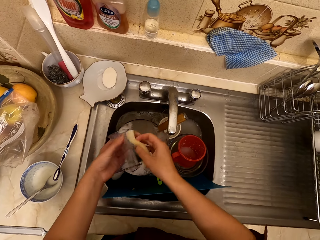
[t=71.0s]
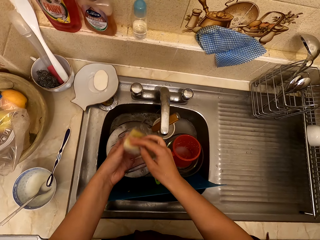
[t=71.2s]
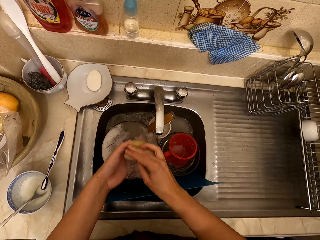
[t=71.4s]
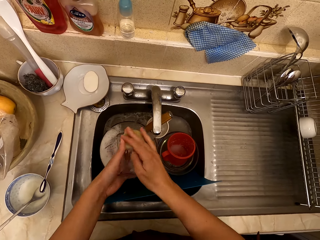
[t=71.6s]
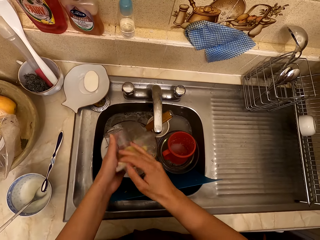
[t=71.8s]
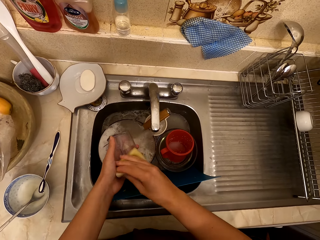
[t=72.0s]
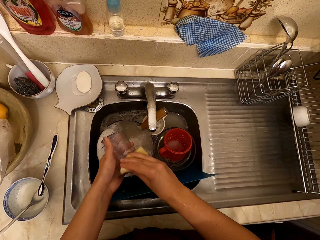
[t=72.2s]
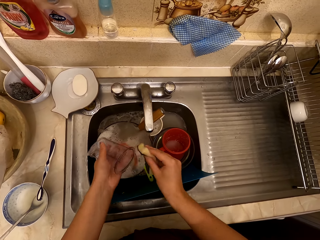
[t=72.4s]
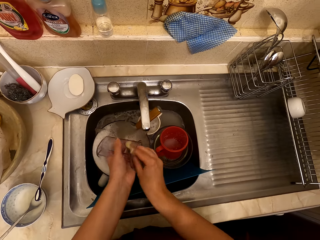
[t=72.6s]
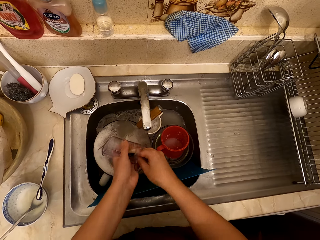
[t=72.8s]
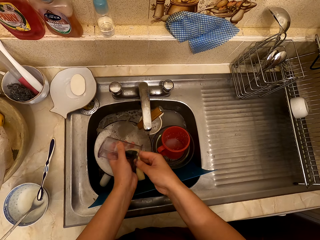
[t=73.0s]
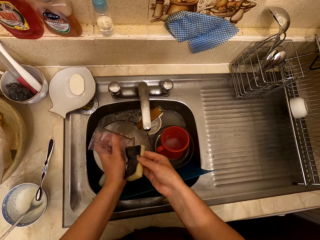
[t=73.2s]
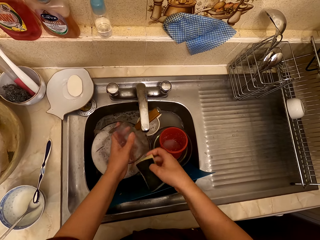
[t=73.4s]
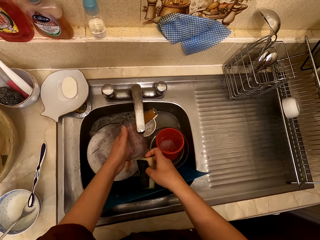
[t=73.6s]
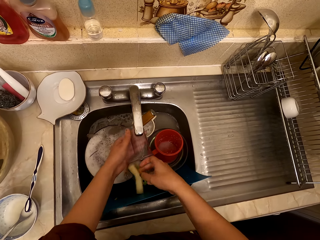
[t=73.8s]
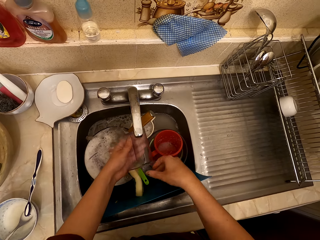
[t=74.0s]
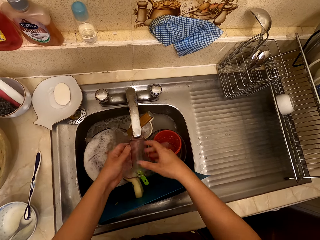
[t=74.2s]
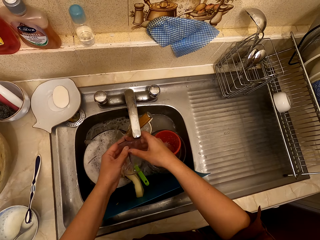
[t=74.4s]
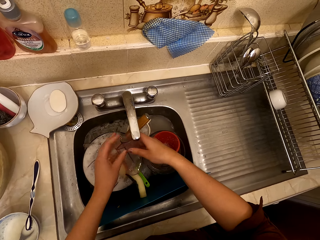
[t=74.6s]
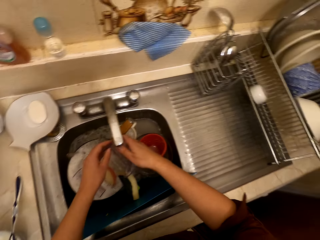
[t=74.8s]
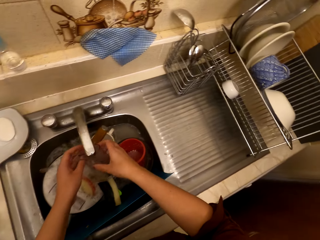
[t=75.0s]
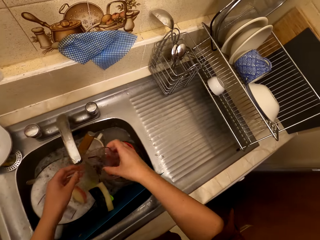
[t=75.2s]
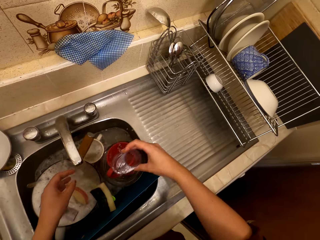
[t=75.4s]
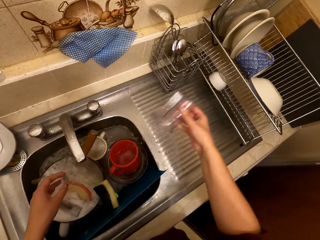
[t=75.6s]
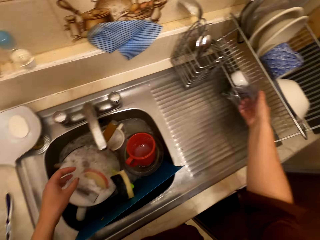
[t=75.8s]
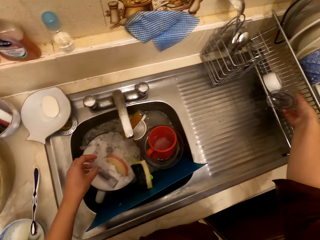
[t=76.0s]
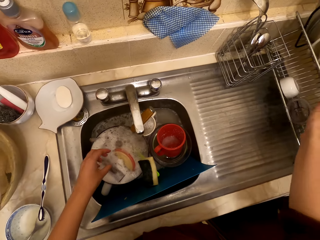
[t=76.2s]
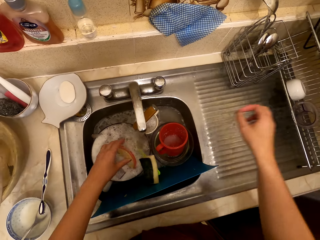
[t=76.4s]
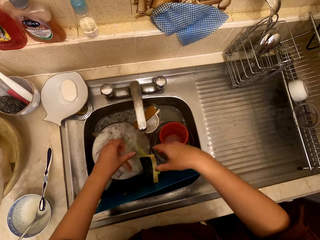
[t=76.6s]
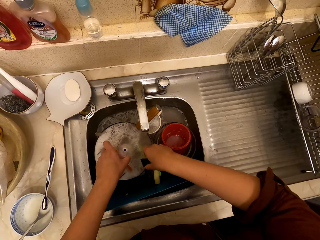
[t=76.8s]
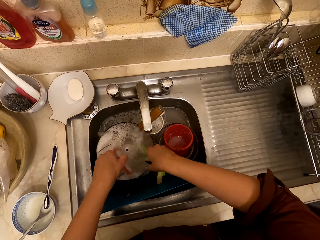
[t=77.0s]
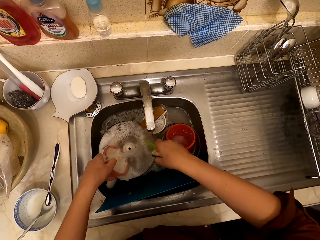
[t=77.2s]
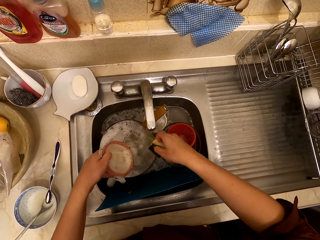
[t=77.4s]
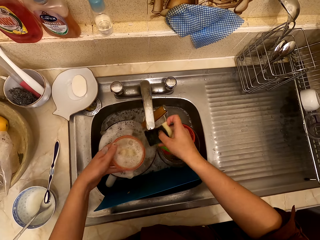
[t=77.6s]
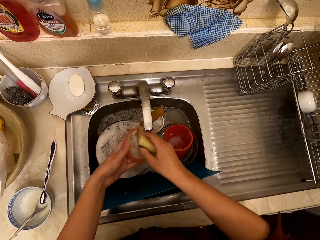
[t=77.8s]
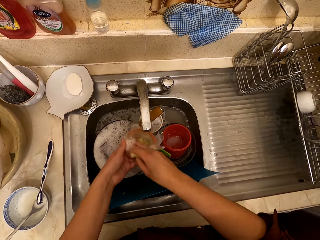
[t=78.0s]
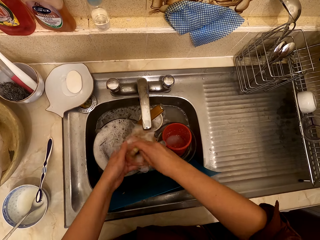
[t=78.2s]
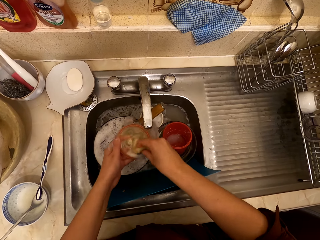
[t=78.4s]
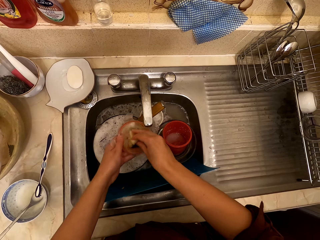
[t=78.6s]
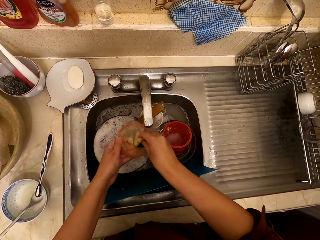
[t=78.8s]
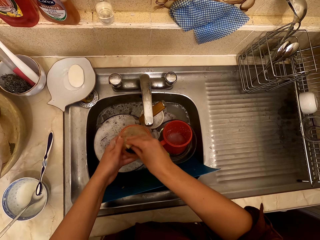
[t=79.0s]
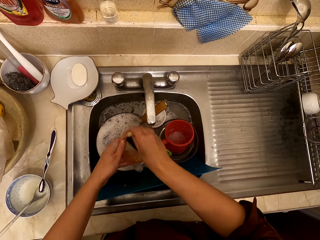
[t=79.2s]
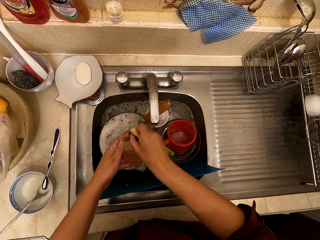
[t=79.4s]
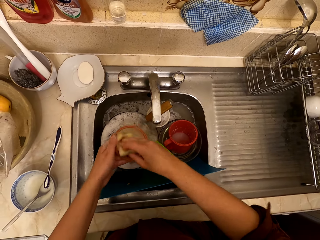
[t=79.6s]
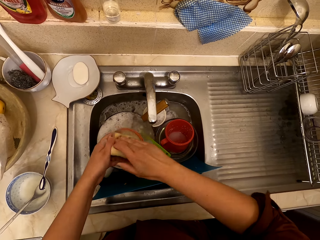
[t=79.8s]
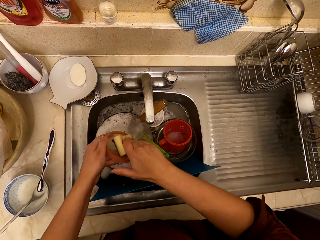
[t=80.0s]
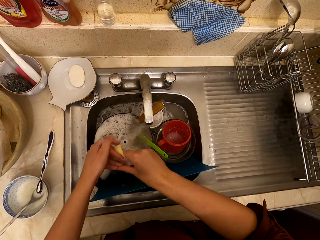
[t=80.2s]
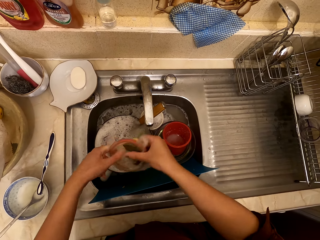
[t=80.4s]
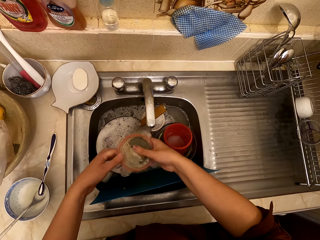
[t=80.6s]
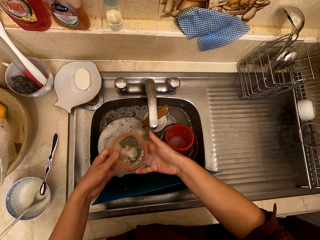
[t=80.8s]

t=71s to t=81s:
The camera wearer dips the sponge in the water. They wash the cup. They drop the sponge. They rinse the cup. They put the cup on the kitchen rack. They hold the sponge. They wash the sieve with a scouring pad.

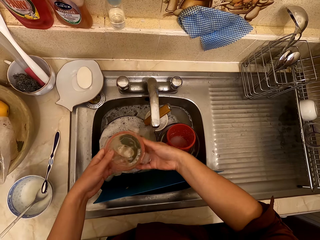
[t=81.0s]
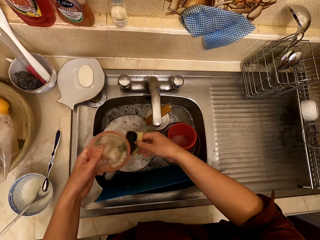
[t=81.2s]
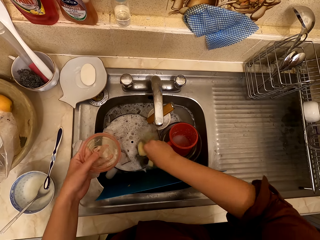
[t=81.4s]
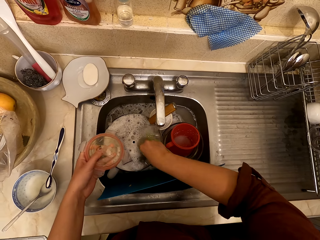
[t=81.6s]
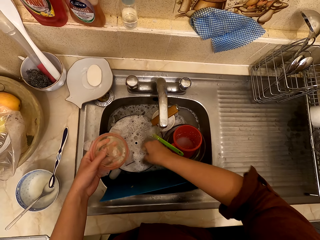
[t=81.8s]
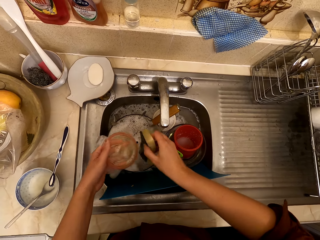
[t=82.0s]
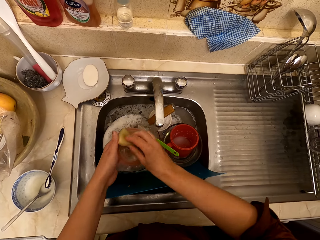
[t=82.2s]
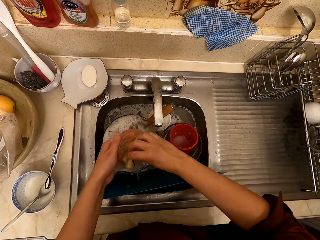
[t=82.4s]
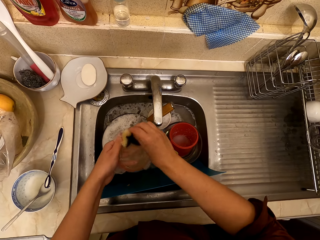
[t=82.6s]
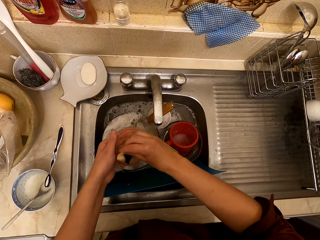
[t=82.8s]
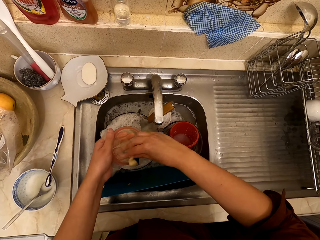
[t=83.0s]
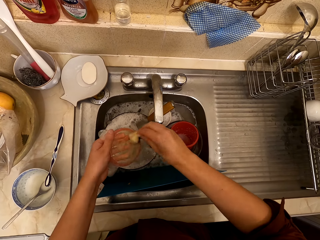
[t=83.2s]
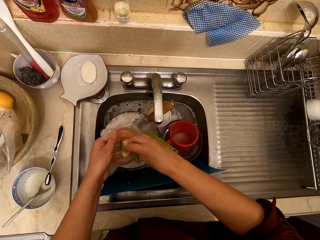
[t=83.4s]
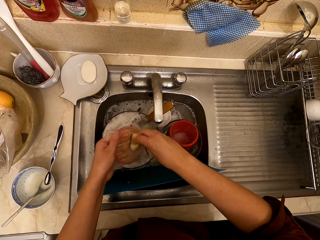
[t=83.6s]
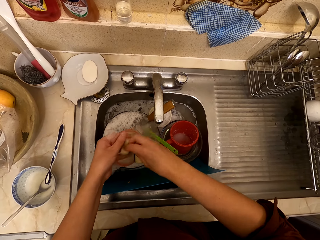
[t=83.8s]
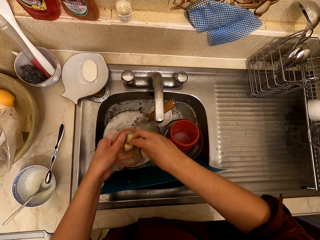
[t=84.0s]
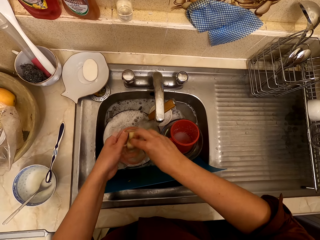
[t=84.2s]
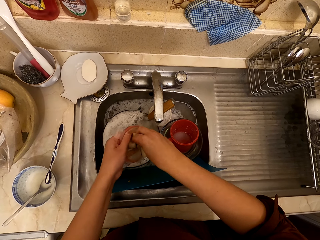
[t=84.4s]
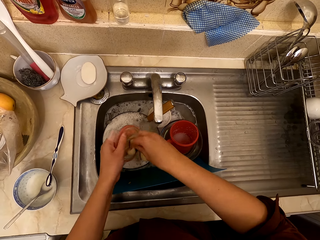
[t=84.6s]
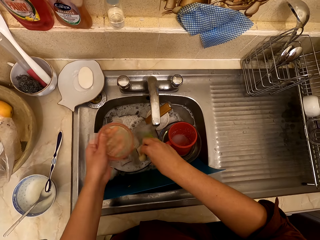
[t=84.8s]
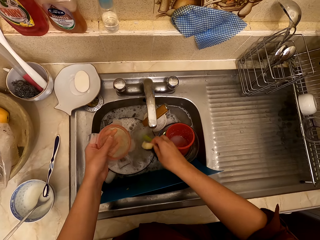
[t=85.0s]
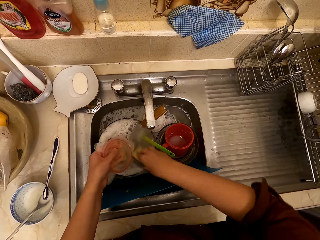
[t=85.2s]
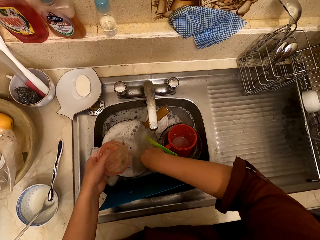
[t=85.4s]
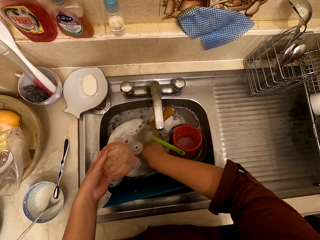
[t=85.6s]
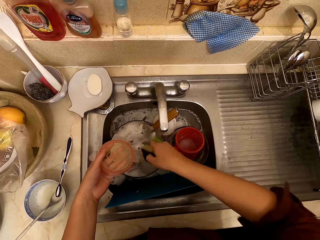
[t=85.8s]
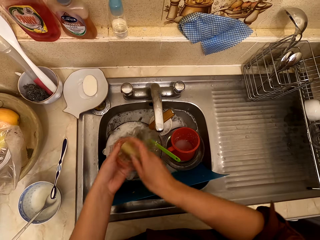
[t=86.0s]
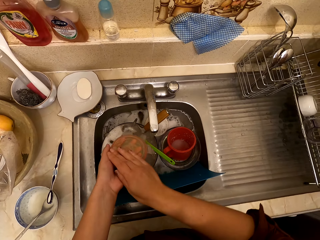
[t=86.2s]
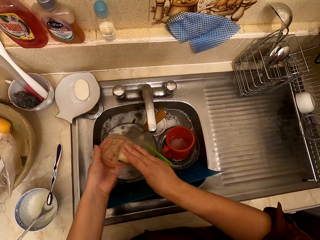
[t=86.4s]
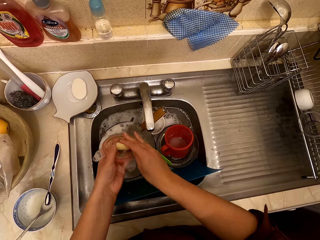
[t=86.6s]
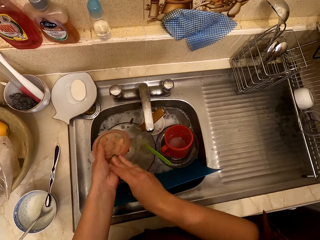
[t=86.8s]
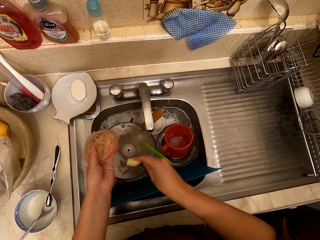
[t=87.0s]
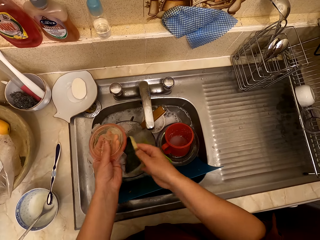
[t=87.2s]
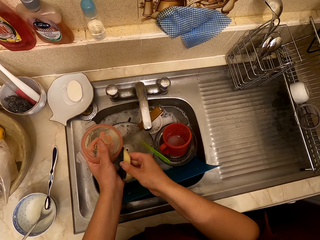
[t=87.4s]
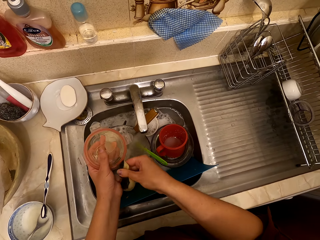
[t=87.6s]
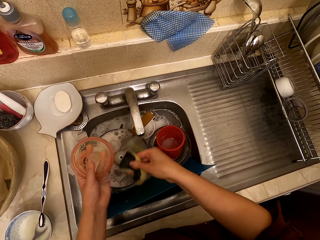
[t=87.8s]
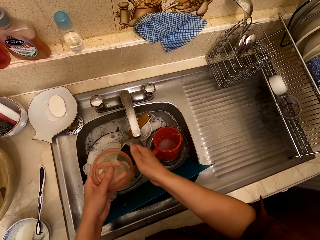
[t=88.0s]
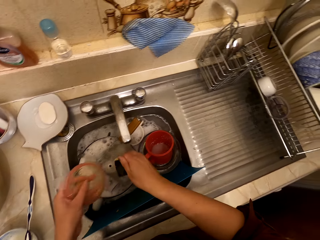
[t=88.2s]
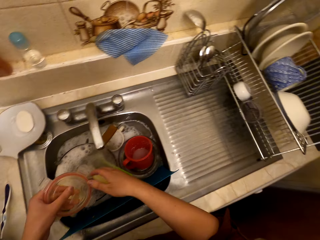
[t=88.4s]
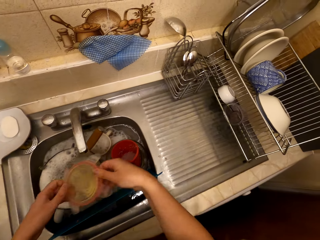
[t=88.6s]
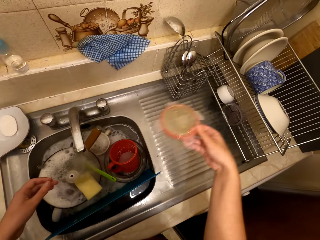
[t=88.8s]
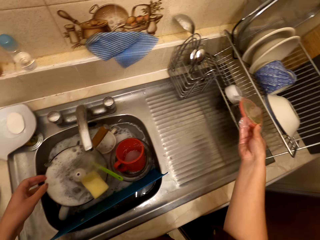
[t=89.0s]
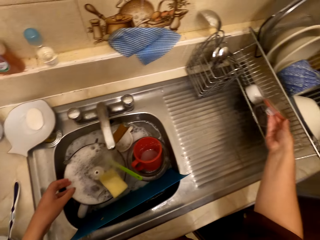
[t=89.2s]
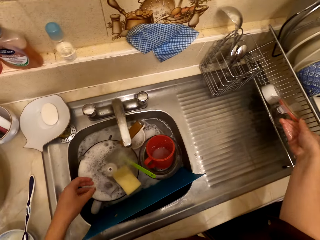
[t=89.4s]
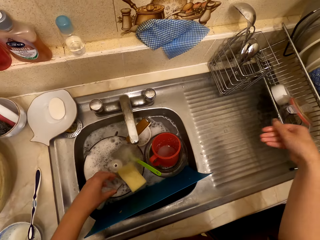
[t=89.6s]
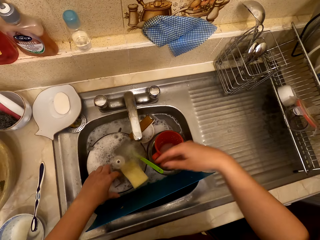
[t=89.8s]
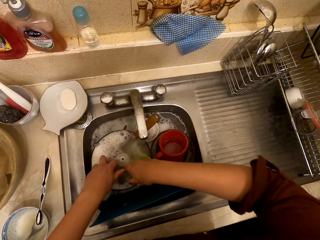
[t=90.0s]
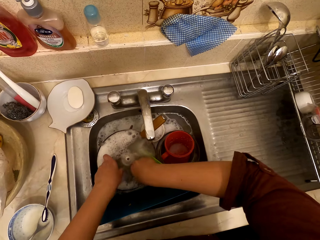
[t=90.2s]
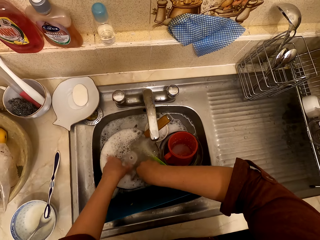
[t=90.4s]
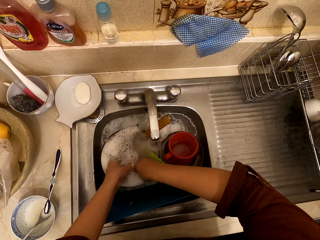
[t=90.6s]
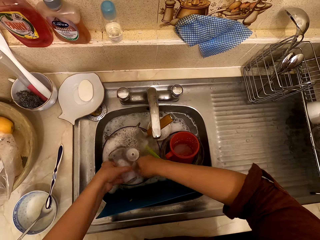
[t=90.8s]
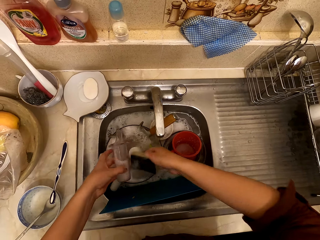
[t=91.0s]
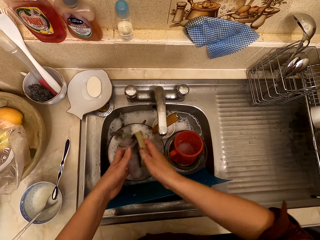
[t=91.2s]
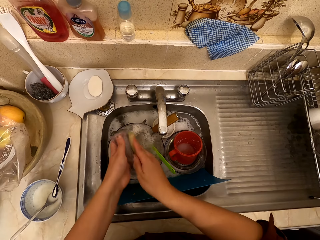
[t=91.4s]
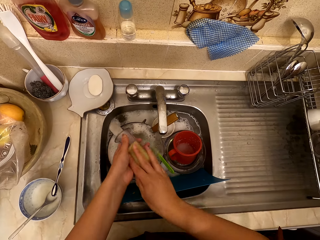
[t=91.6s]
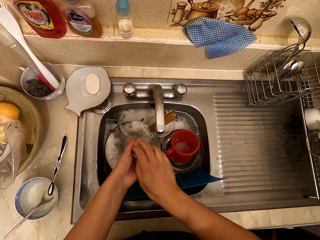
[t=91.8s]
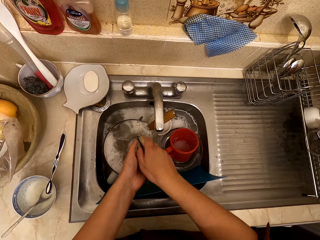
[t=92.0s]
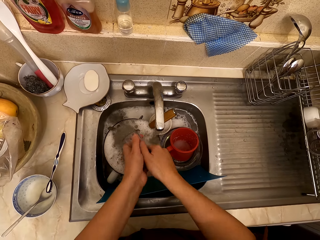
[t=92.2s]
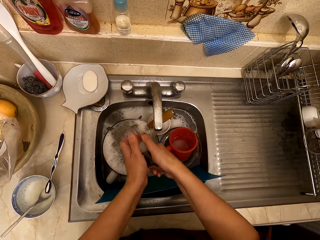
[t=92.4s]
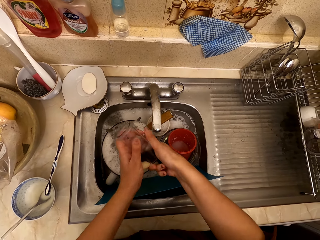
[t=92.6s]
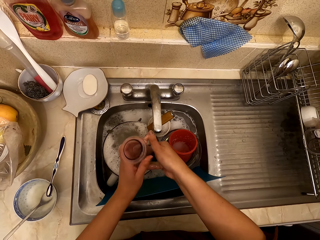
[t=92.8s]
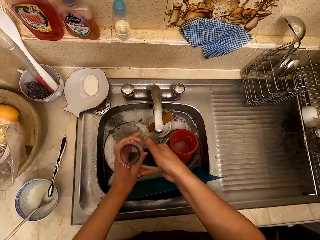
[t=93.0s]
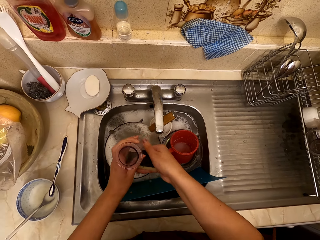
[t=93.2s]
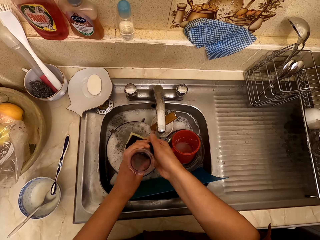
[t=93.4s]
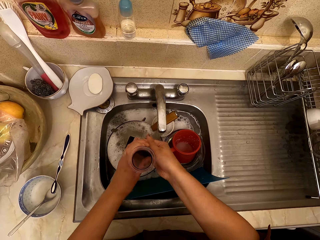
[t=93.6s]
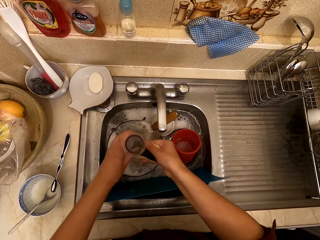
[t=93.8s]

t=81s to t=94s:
The camera wearer dips the sponge in the water. They wash the sieve. They dip the sponge in the water. They wash the sieve. They drop the sponge. They put the sieve on the kitchen rack. They hold the sponge. They wash the glass with a scouring pad.
